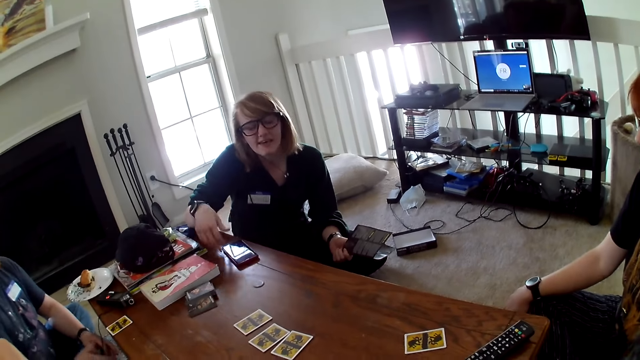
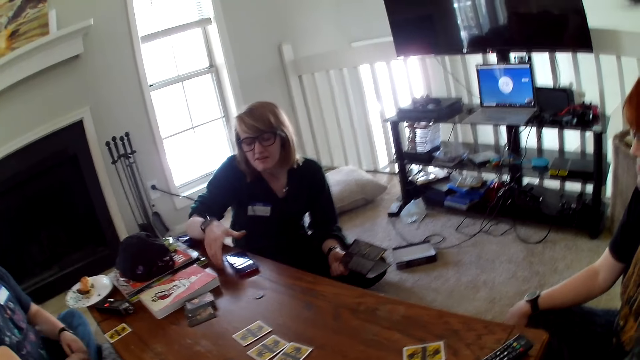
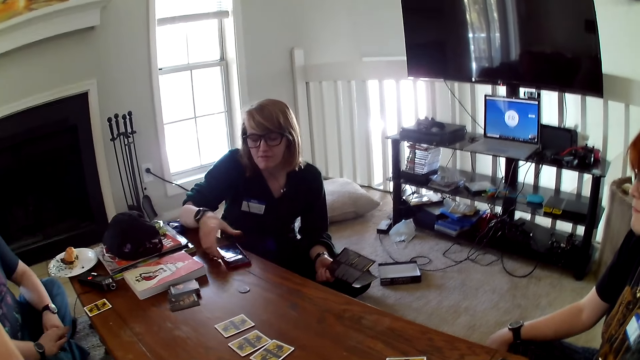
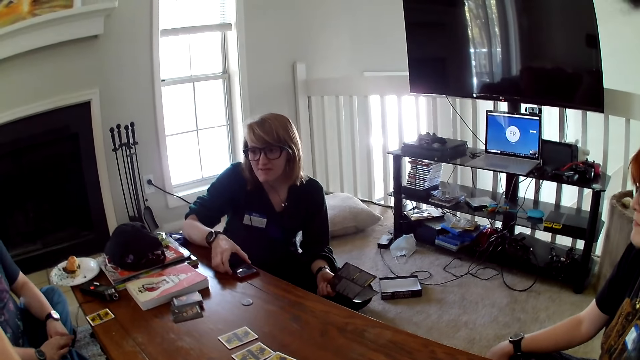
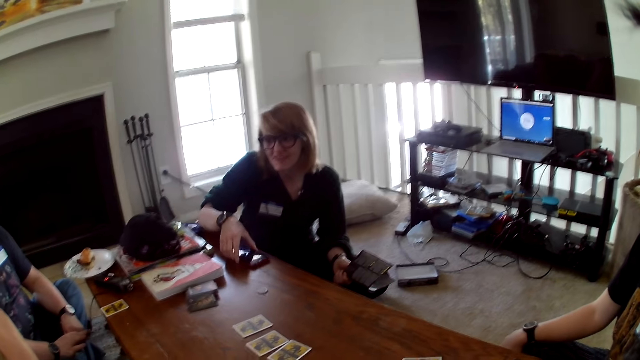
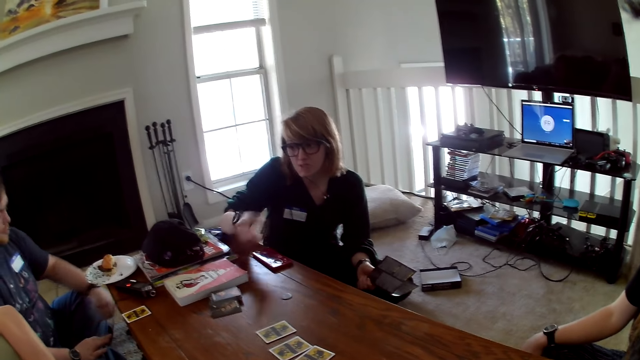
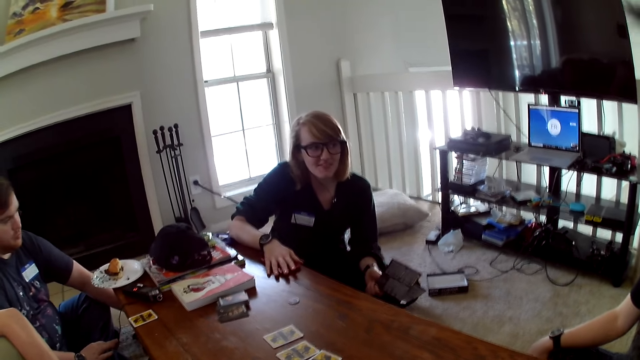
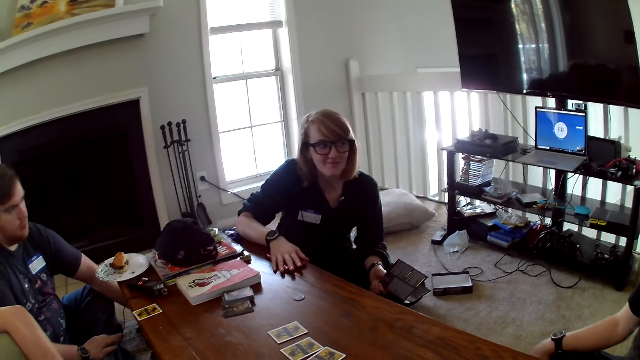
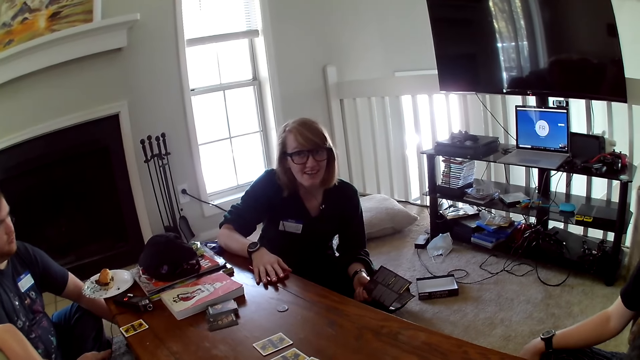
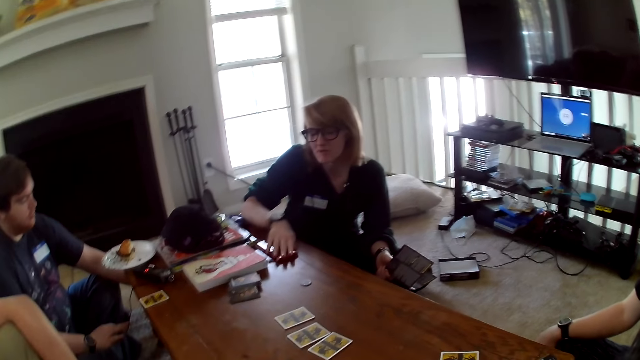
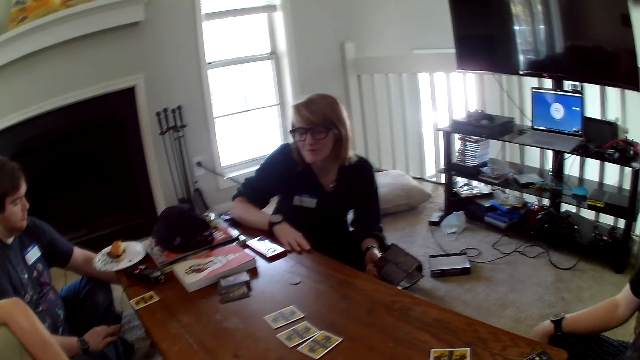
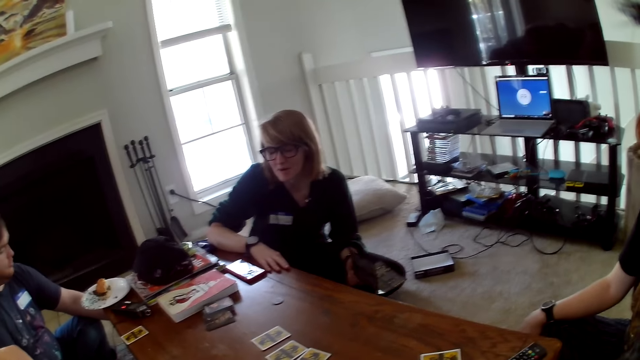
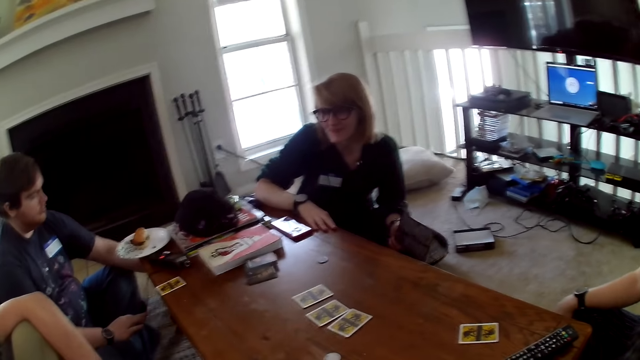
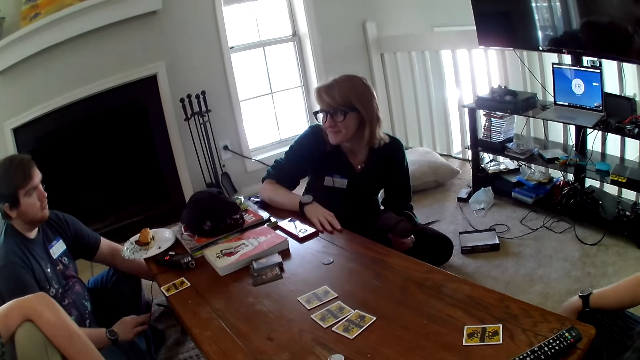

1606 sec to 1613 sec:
A woman moves the hand and touches the phone.

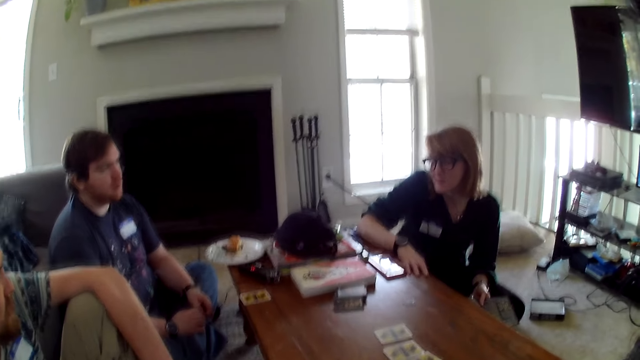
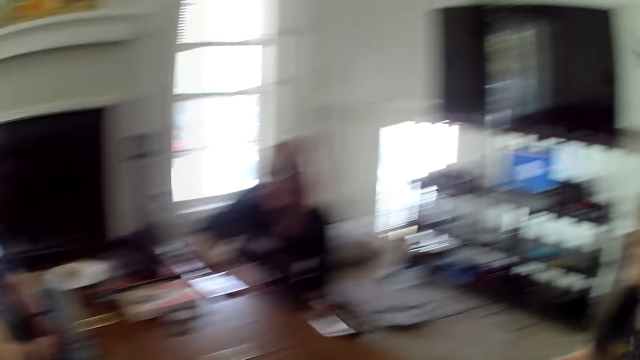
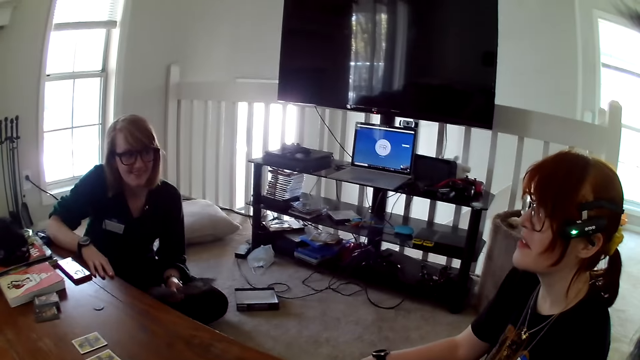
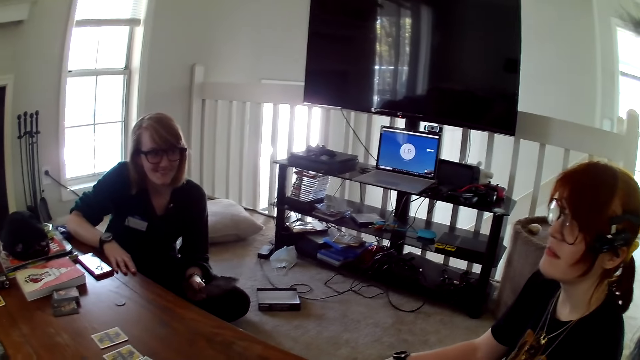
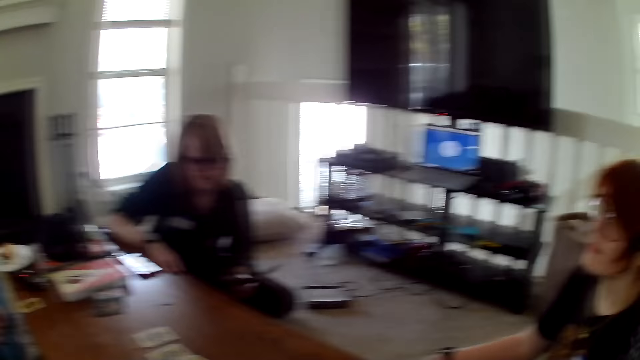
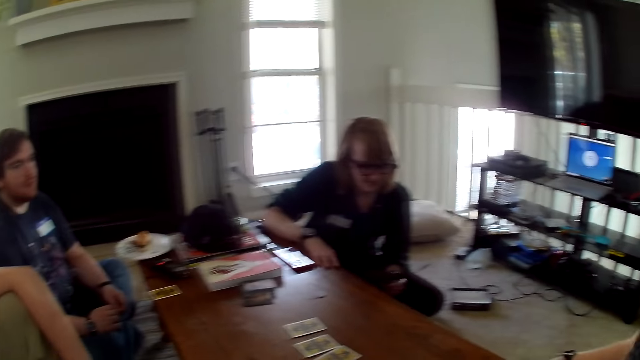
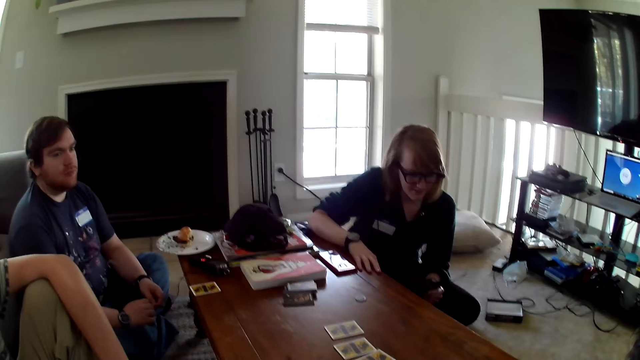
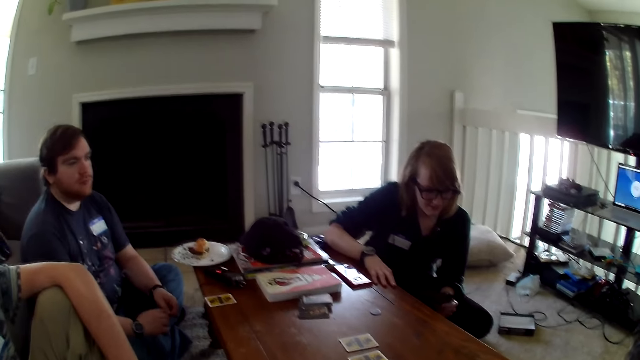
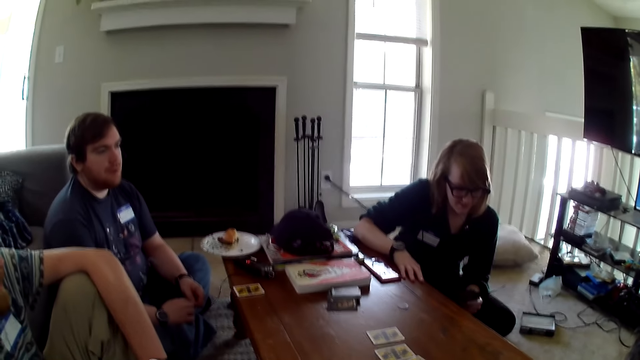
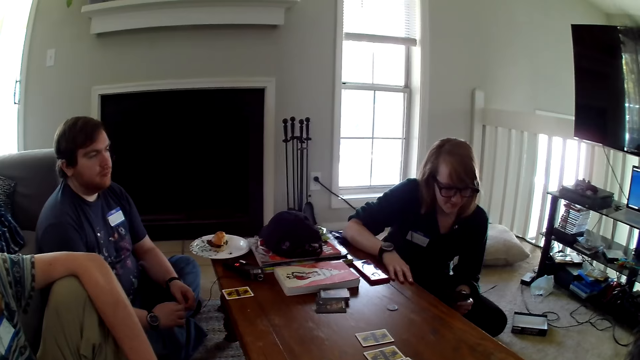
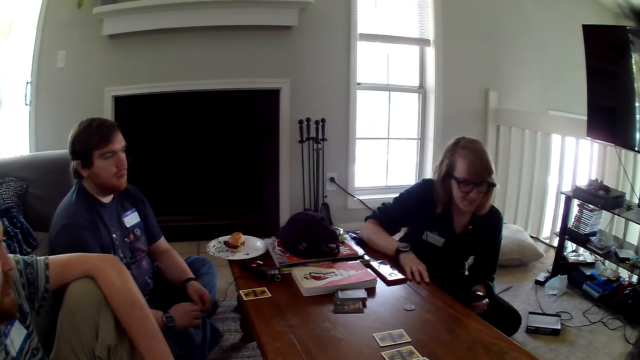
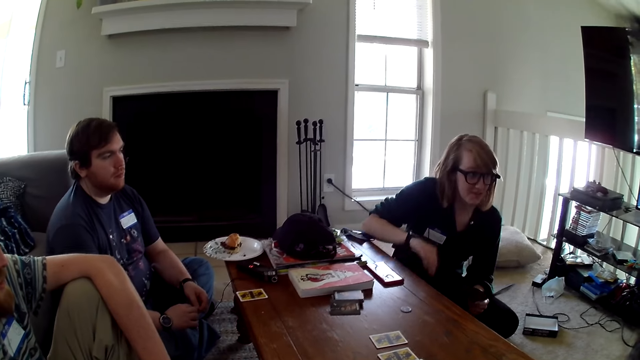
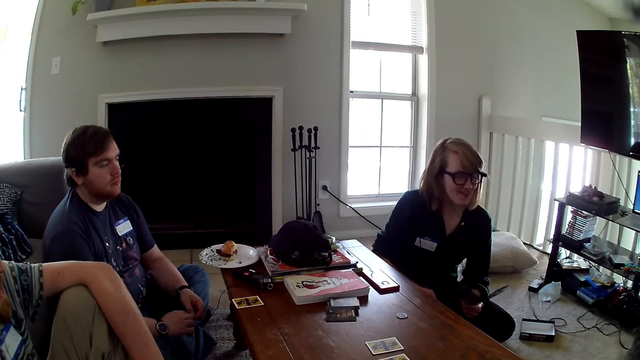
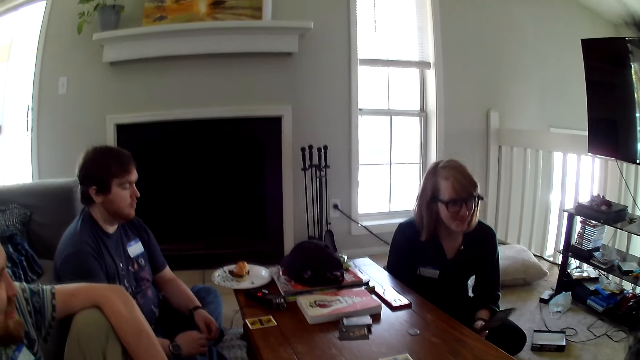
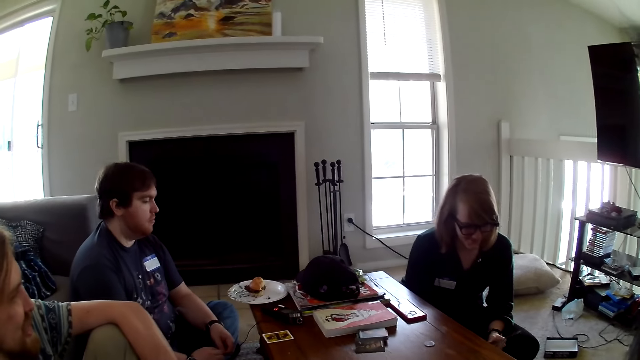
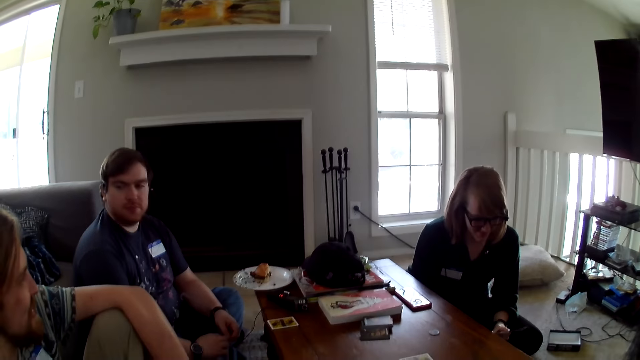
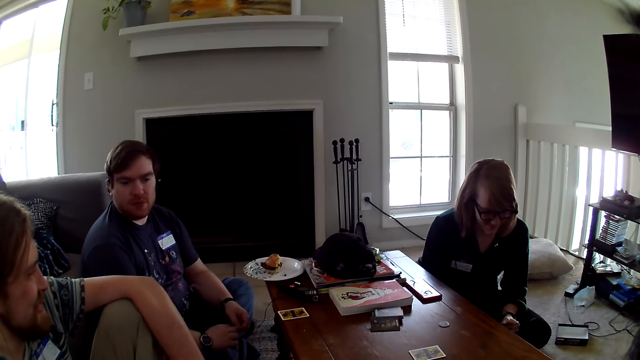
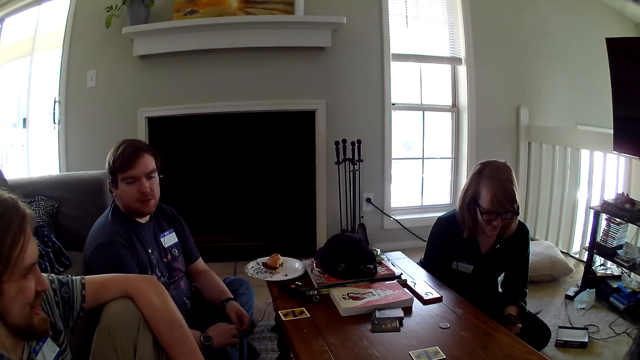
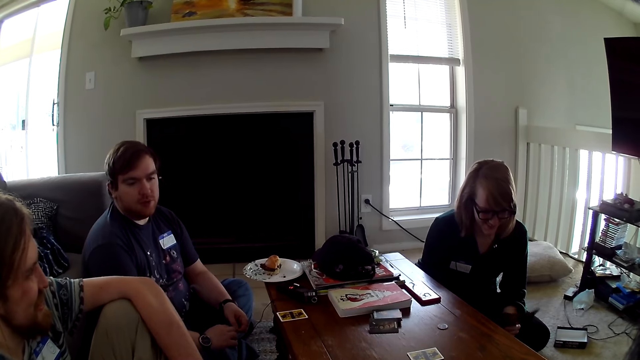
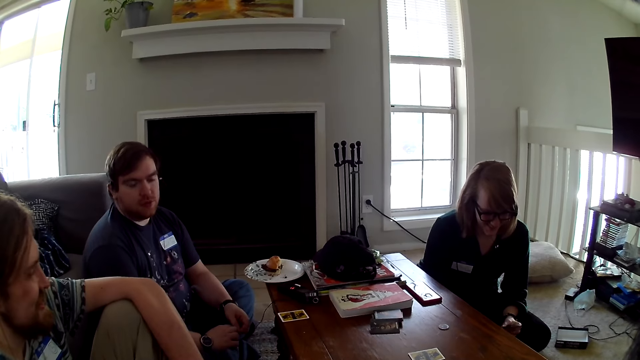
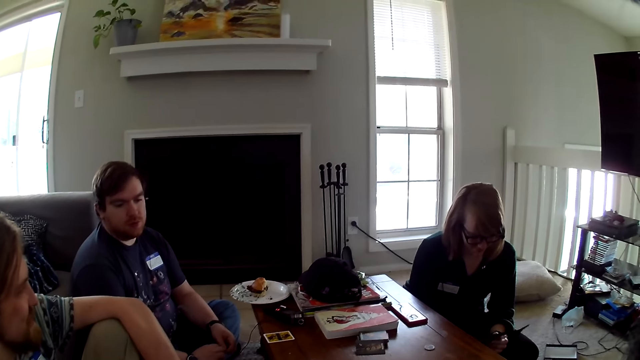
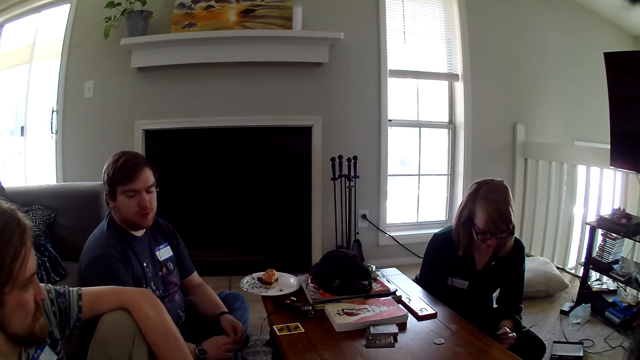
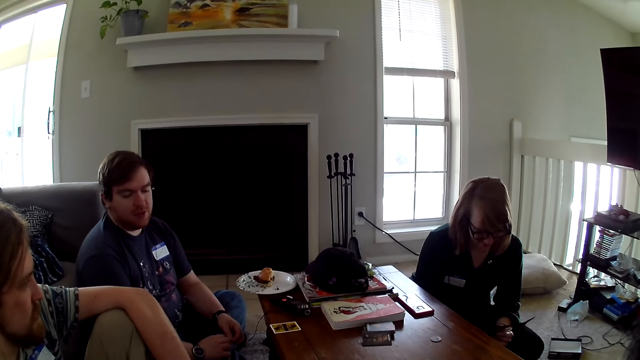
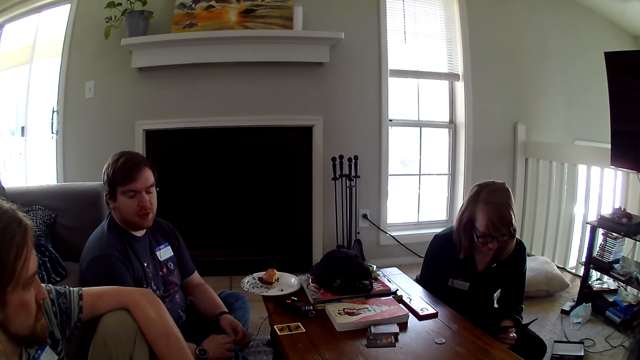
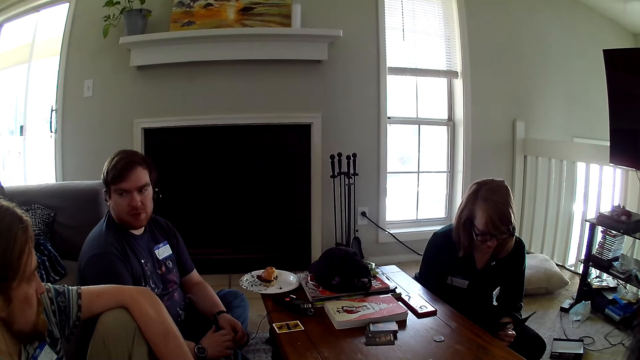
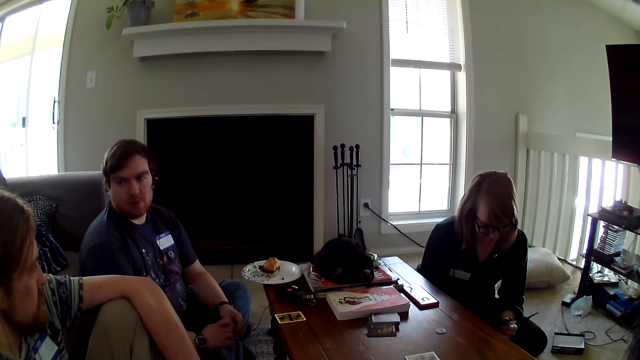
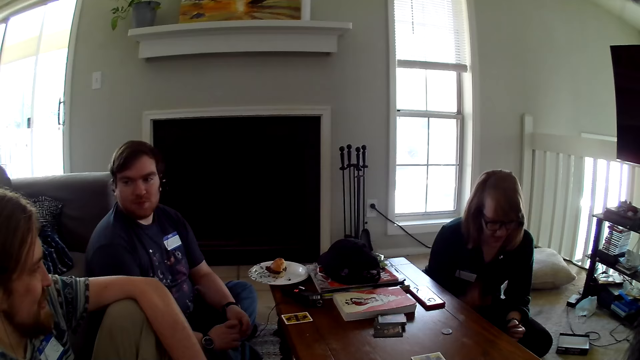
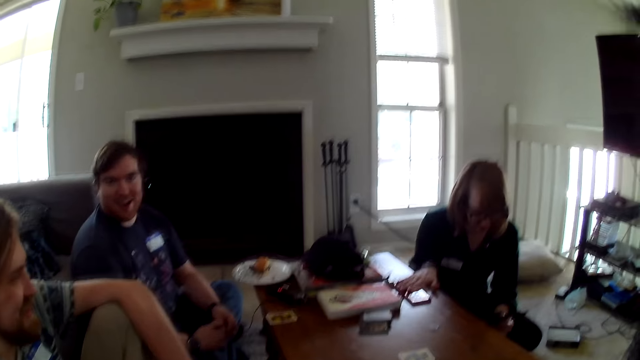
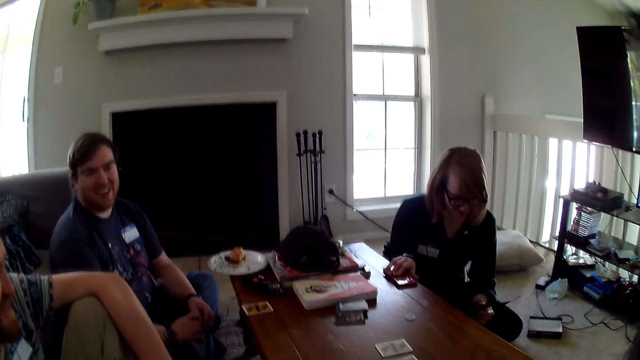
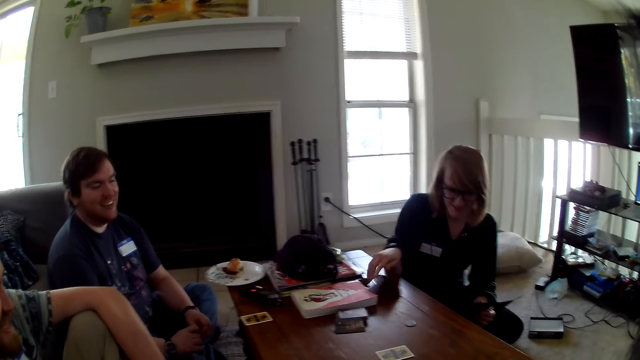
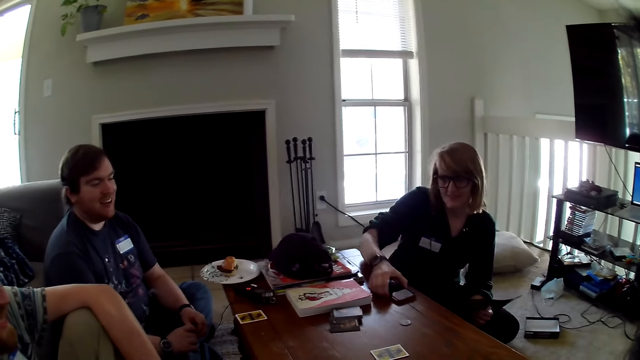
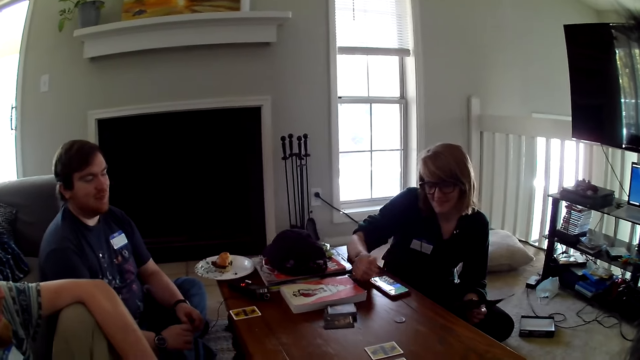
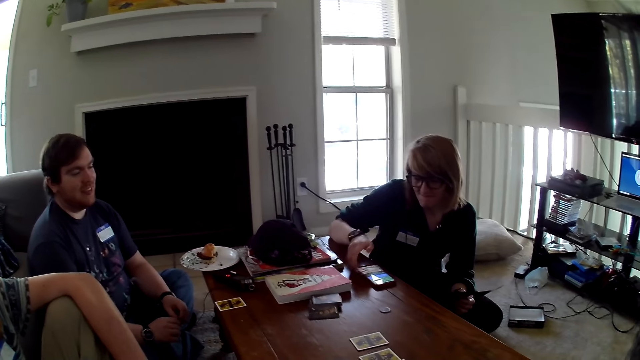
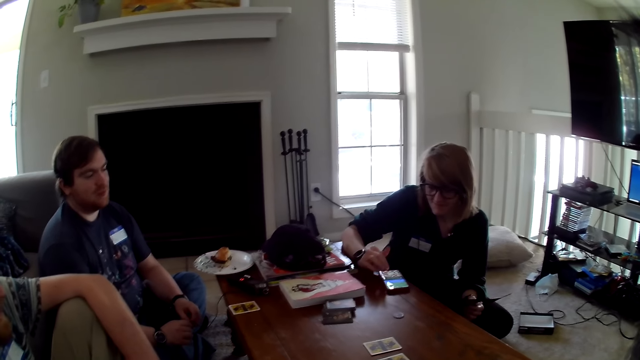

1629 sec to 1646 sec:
The camera wearer looks at a woman. They look at another woman. The other woman moves the phone and picks up the phone from the table.
